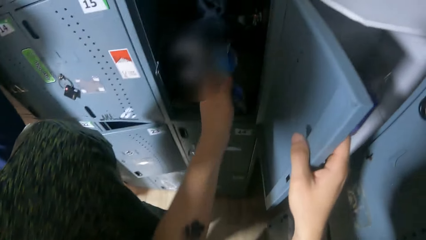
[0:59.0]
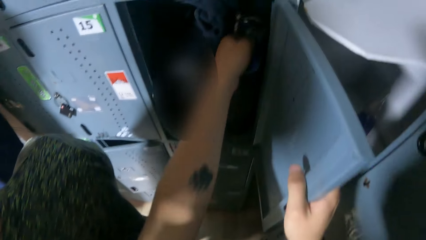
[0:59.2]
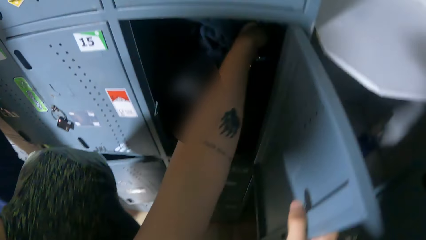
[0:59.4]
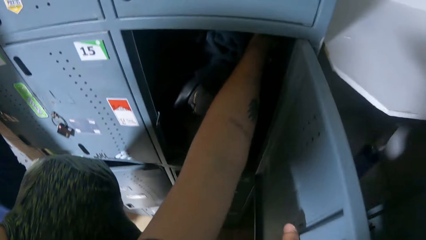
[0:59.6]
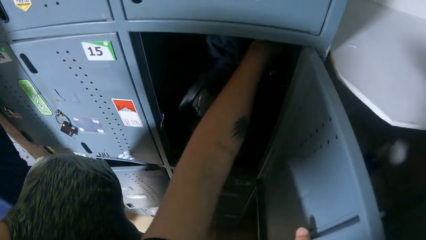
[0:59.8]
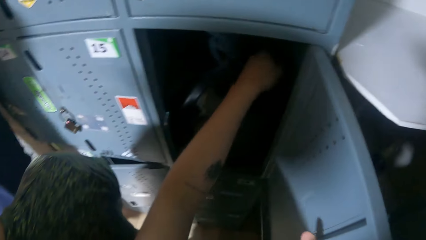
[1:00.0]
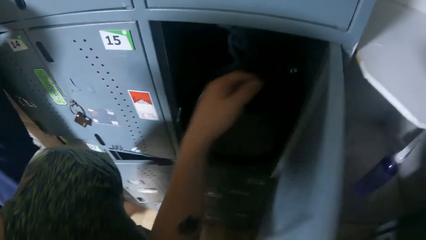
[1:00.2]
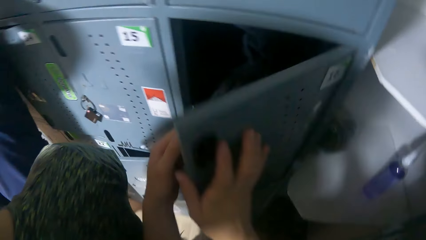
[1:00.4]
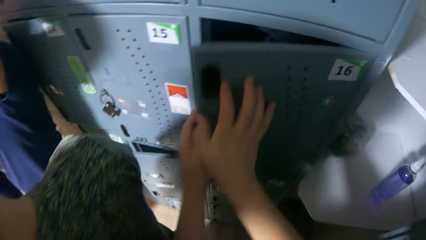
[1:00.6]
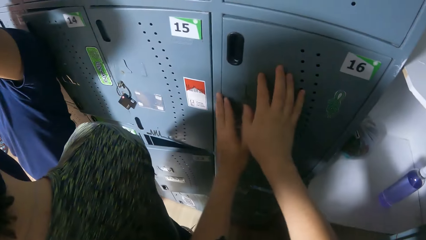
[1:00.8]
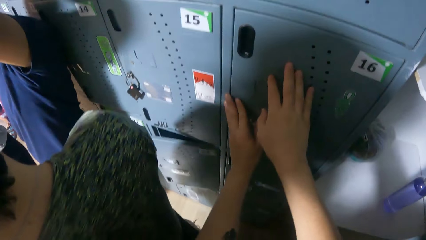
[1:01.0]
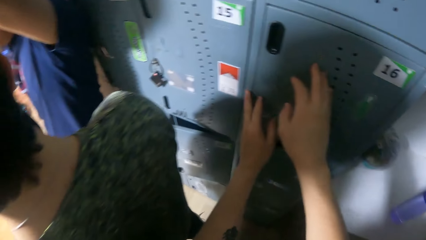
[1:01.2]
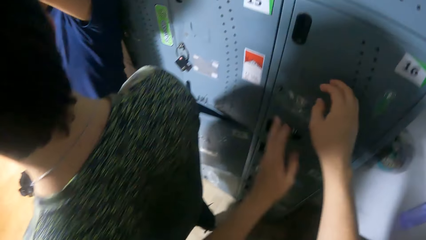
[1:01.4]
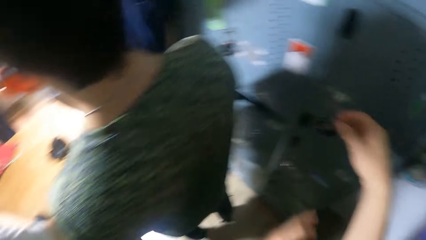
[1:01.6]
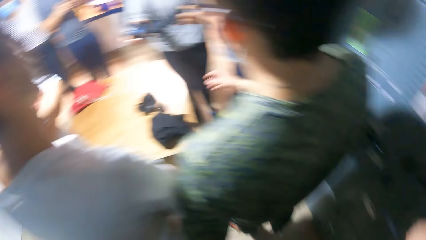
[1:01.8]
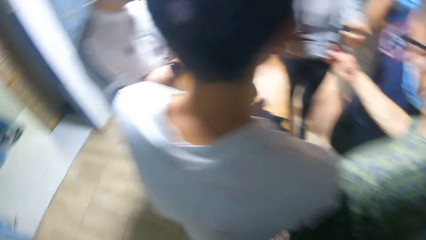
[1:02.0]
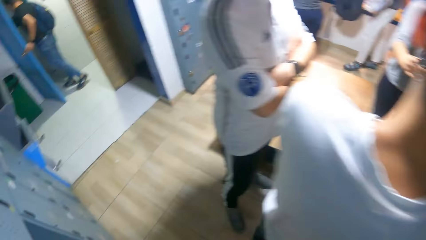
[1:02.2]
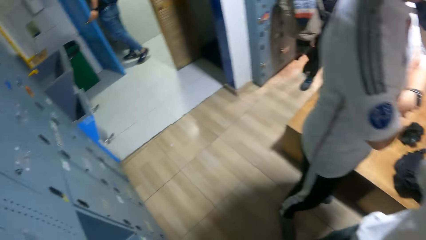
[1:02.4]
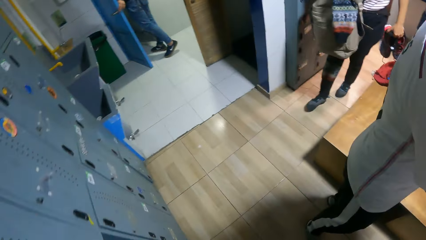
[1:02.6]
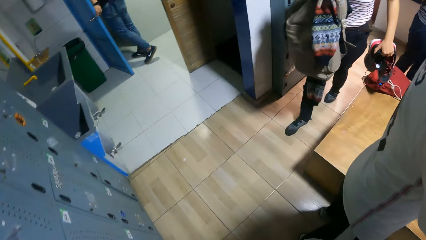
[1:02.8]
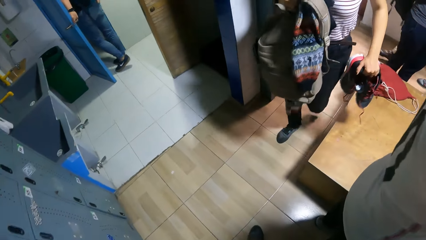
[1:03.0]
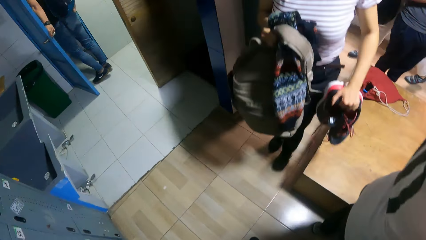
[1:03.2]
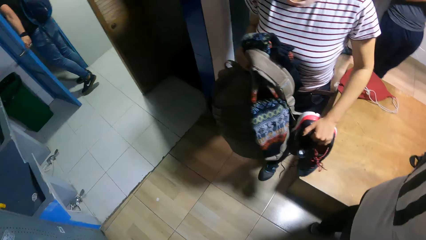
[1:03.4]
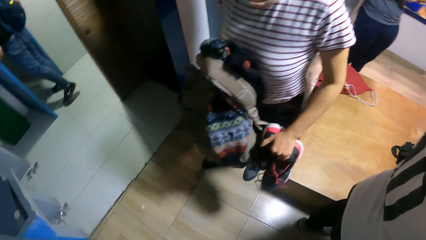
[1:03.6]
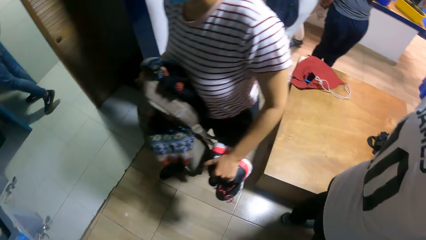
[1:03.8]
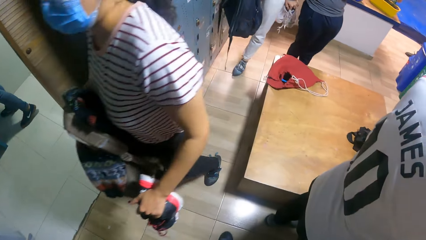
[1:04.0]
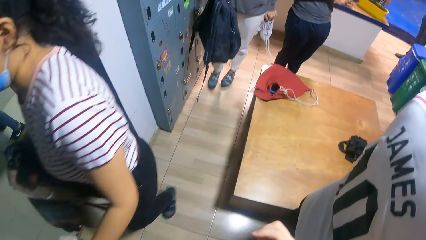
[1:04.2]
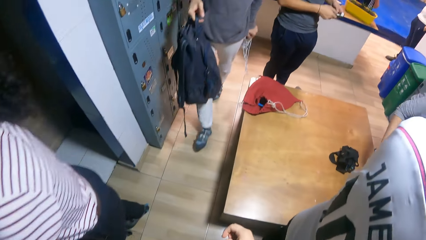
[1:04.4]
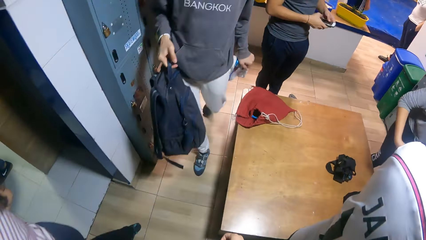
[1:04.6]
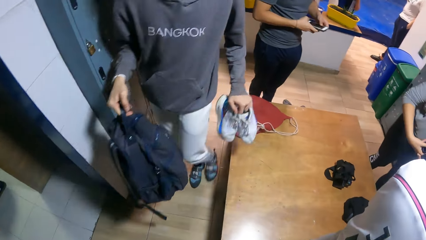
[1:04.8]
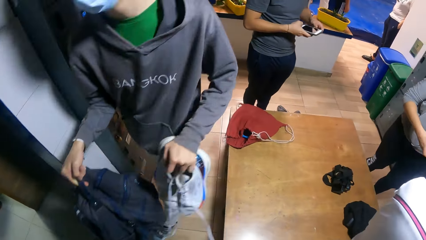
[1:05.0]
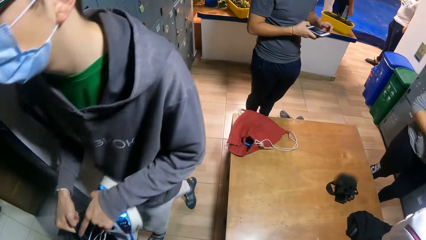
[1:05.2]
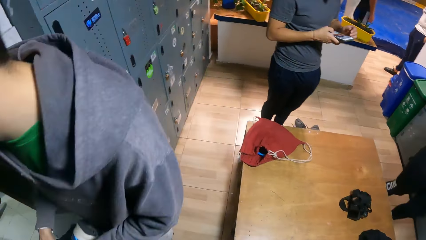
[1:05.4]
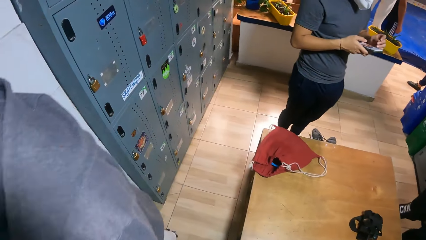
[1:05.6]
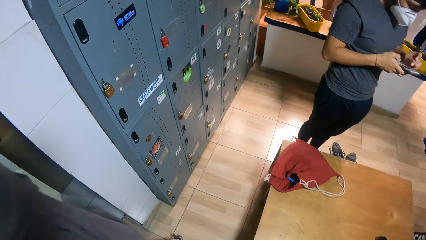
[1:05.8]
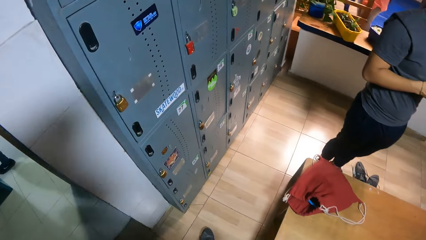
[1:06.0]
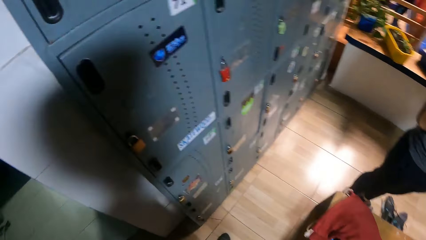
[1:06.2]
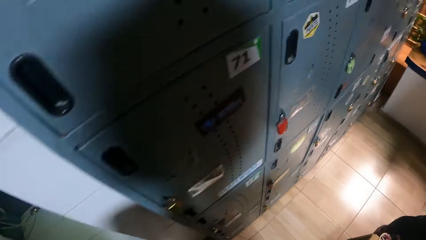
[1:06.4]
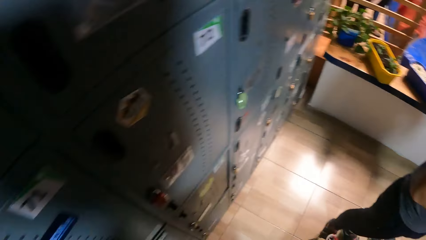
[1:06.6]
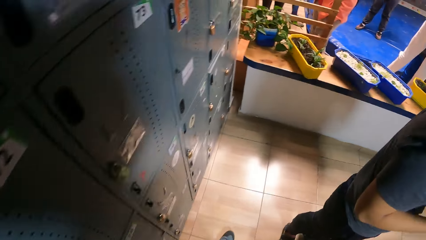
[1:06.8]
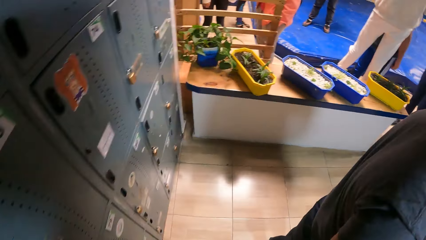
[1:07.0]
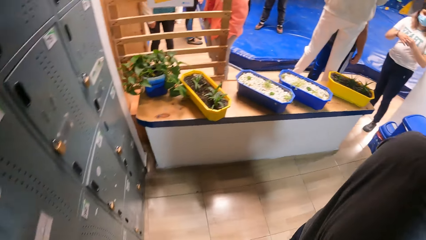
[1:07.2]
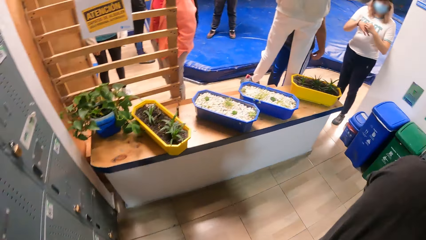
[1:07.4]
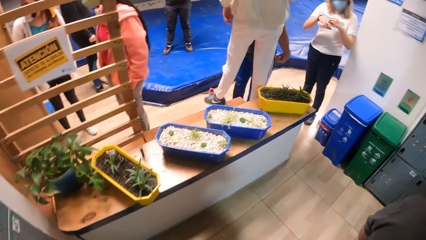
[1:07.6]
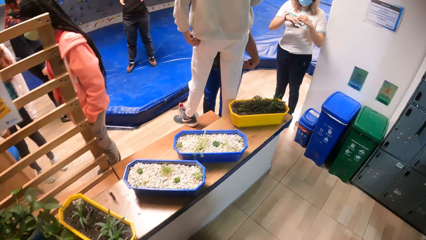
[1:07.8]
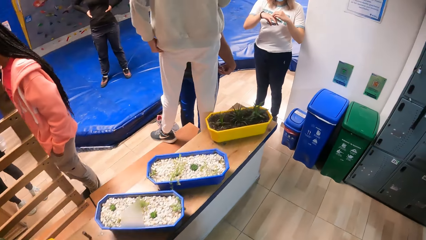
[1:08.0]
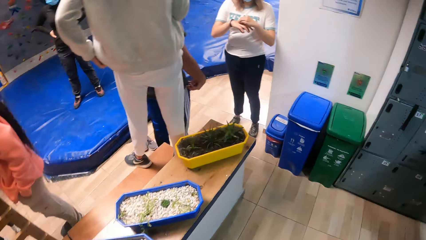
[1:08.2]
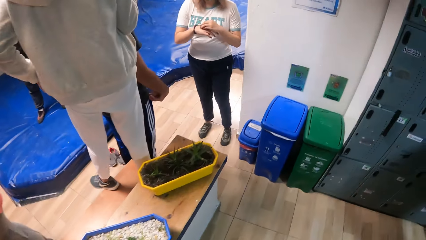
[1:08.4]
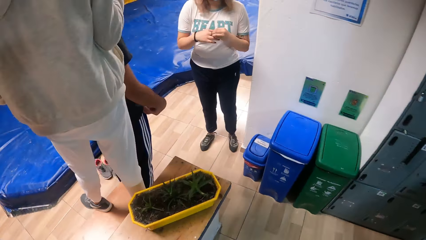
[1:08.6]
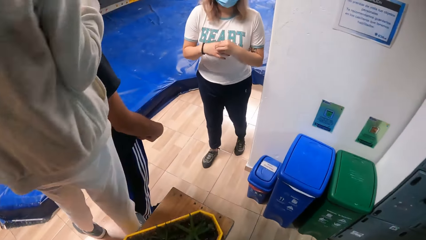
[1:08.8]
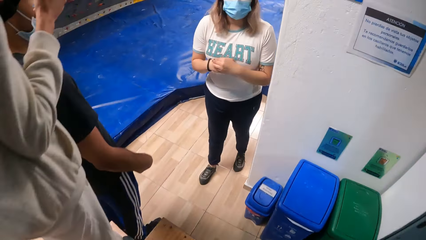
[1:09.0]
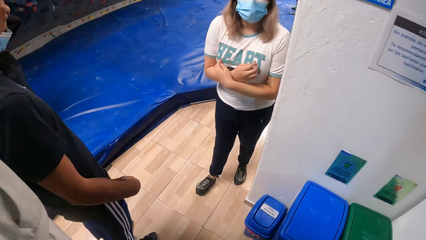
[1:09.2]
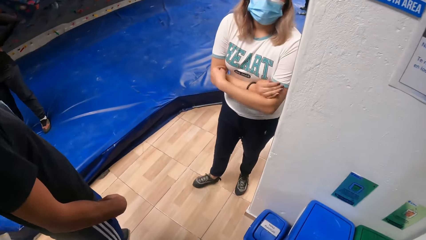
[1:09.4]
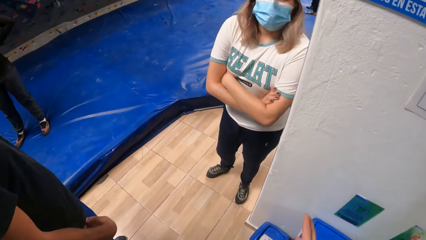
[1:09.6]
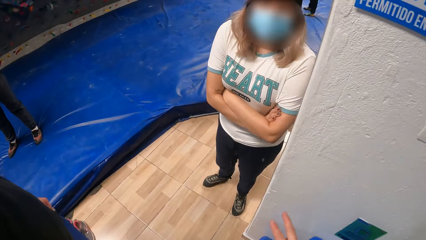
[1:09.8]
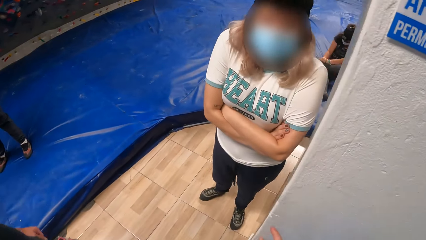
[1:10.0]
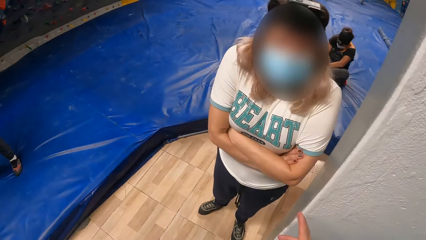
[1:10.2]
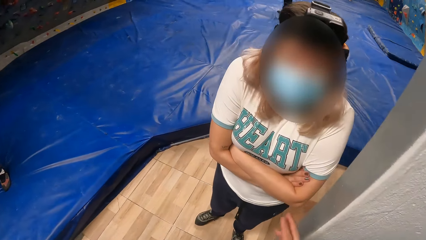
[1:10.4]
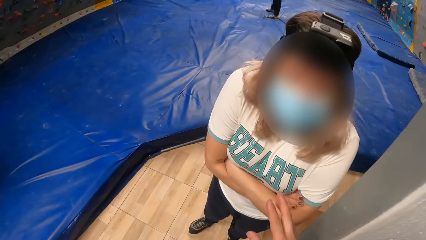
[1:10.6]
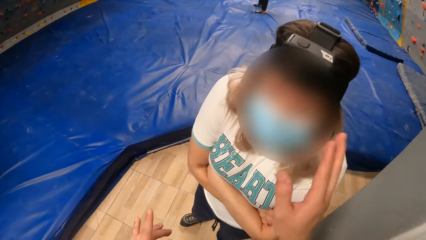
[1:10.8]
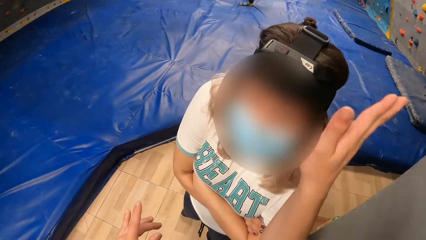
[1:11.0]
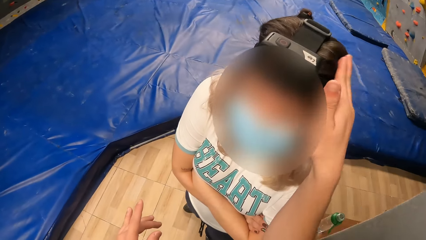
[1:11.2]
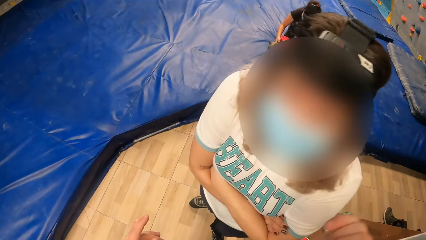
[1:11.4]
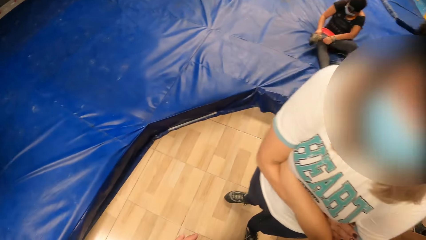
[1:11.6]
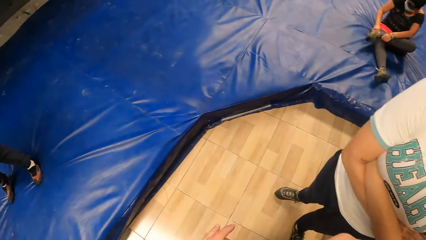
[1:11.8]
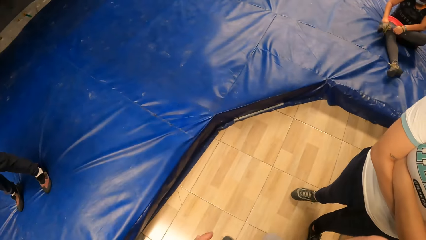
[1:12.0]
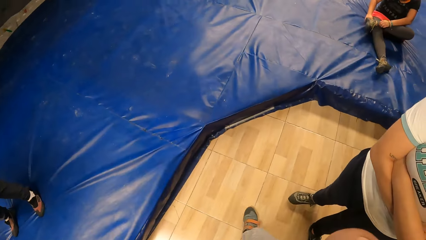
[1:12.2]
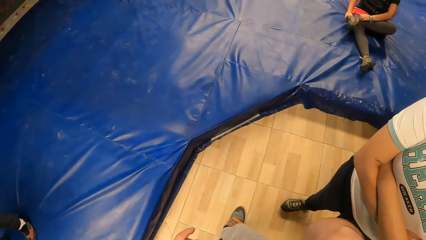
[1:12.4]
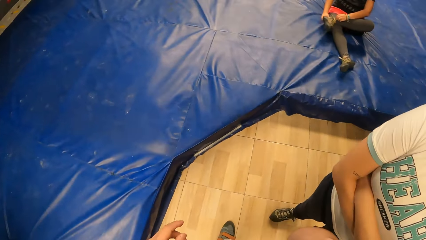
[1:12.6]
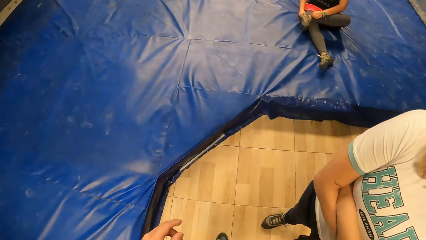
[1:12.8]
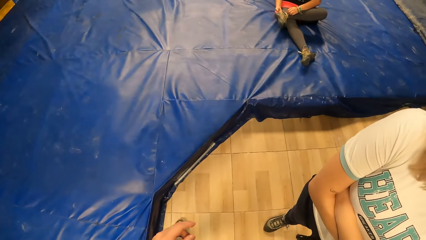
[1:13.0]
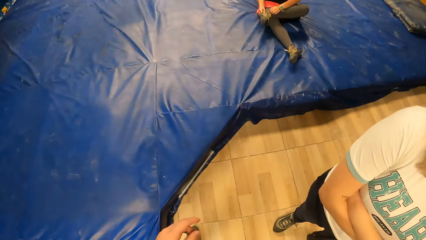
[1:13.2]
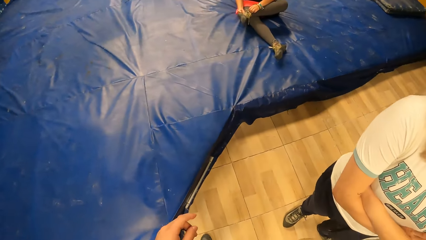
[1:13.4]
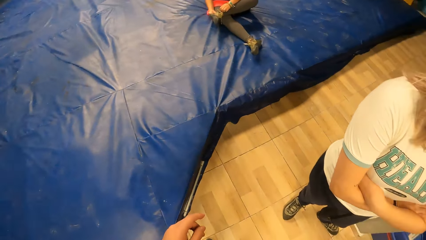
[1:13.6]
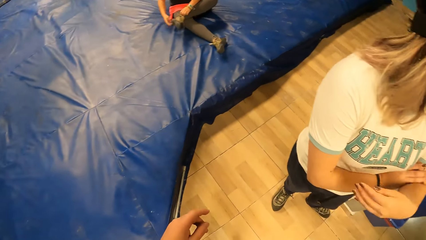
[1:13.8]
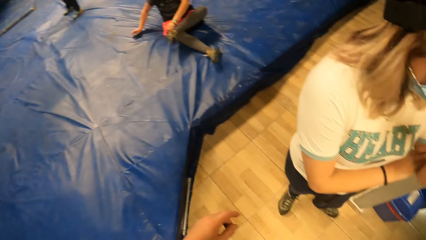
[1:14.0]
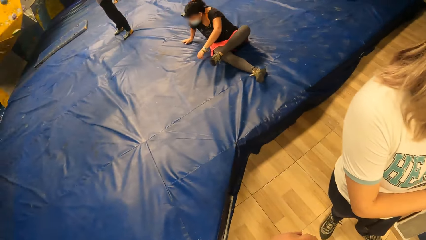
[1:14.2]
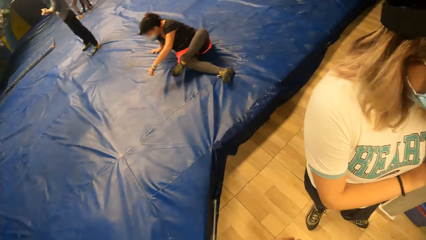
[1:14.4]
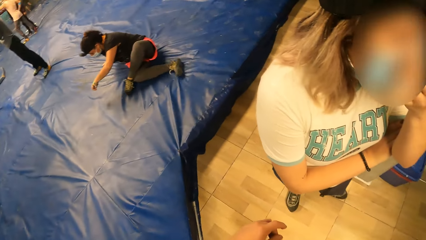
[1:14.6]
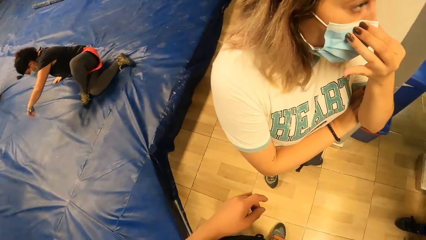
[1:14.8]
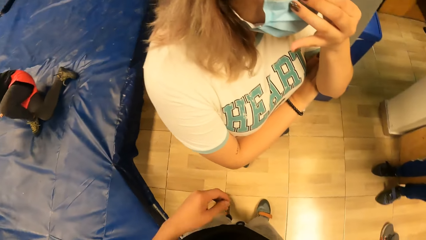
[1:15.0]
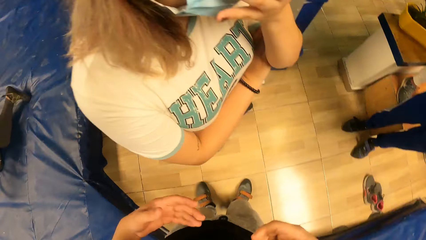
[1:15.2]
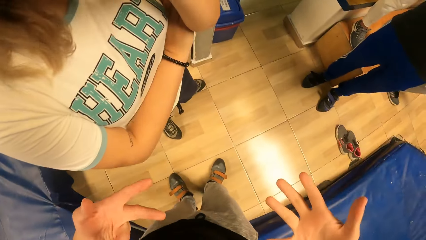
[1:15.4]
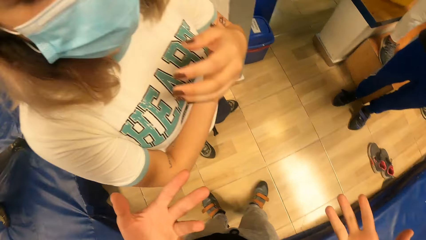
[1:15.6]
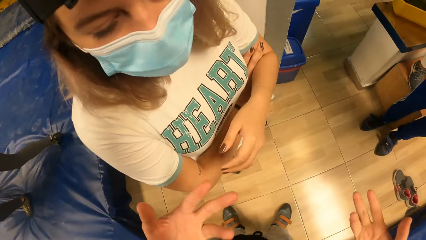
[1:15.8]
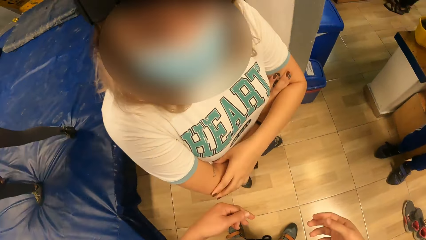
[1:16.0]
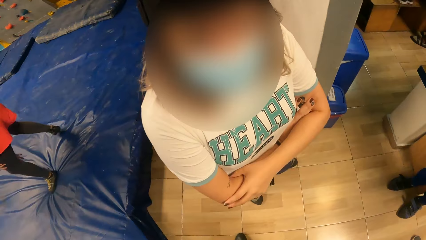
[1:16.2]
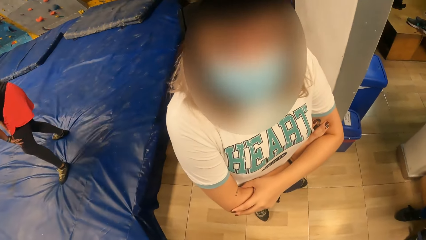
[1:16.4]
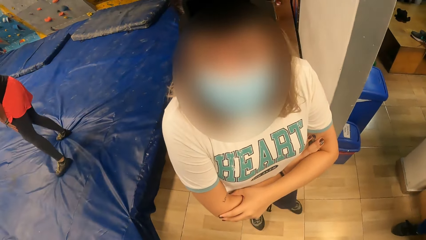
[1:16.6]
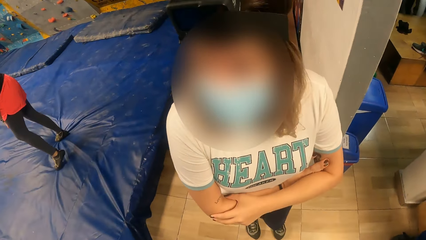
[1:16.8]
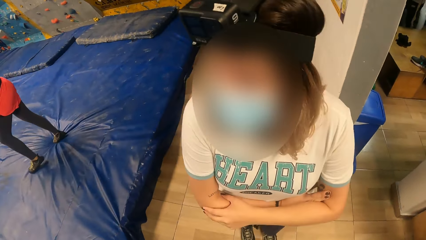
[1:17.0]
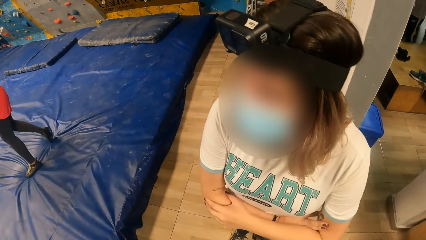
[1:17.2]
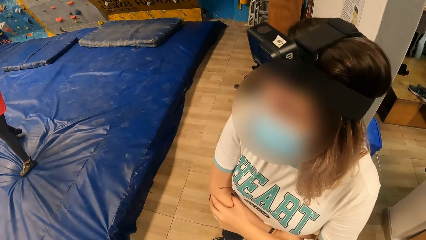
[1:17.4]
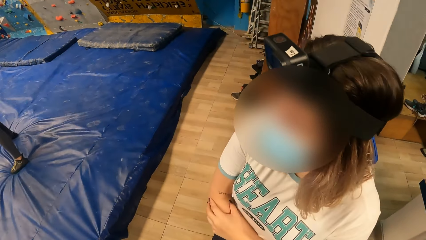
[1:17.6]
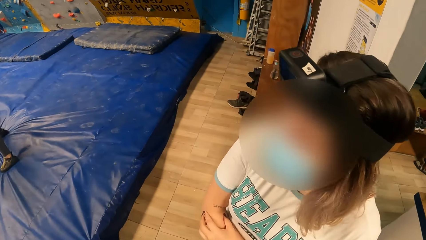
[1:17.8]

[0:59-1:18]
The camera wearer places glasses on the shelf in the locker. She locks the locker, closes the cabinet, walks around the climbing area, and turns around. She talks to a person and taps the head of the person. She walks around the climbing area and does a hand movement. The person touches her face. The camera wearer talks to the person. She does hand movements and looks at her hands. The person places a hand on the other hand, turns around, and looks around the climbing area.
